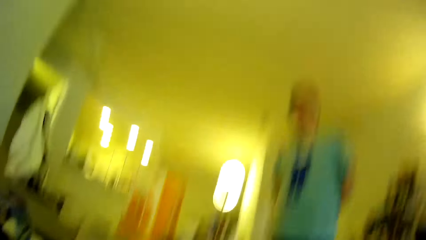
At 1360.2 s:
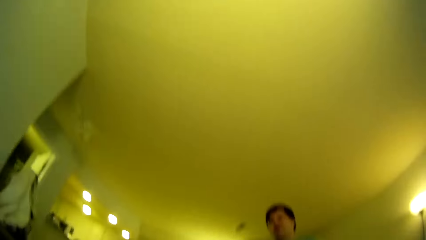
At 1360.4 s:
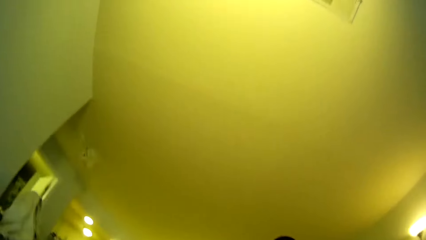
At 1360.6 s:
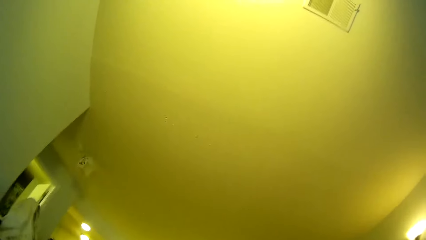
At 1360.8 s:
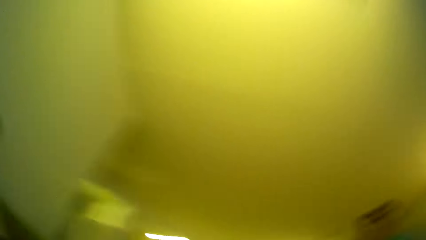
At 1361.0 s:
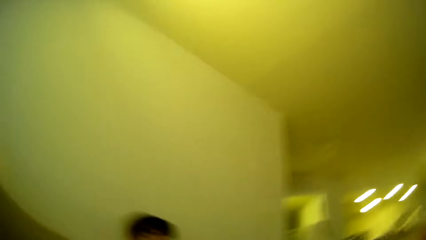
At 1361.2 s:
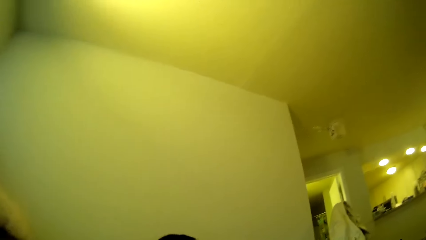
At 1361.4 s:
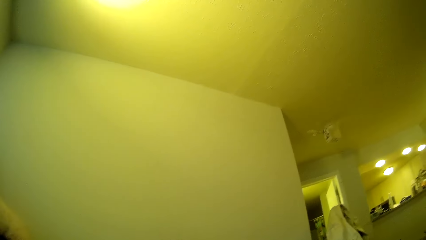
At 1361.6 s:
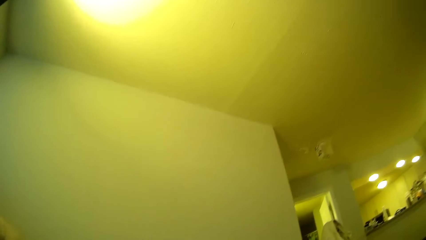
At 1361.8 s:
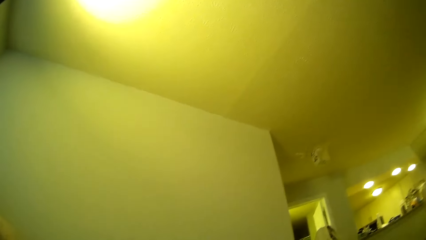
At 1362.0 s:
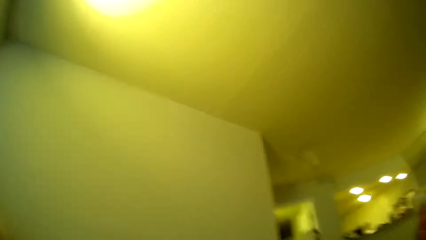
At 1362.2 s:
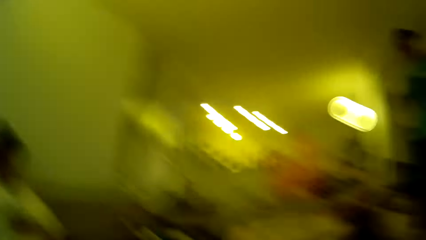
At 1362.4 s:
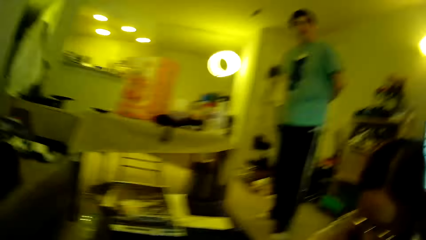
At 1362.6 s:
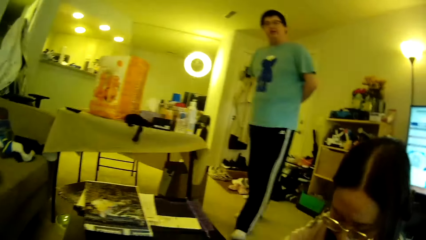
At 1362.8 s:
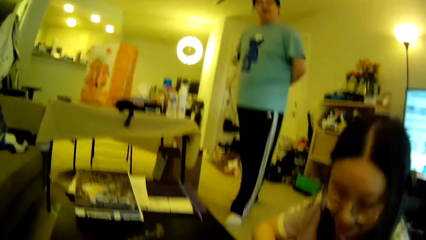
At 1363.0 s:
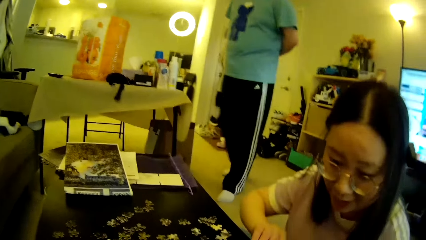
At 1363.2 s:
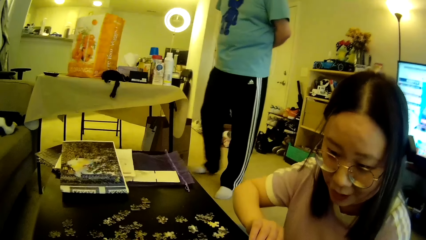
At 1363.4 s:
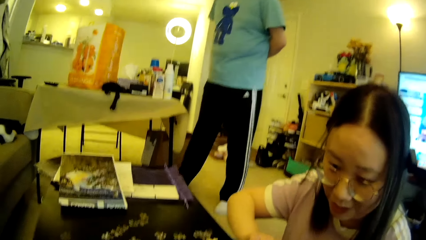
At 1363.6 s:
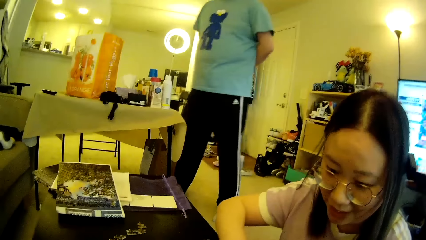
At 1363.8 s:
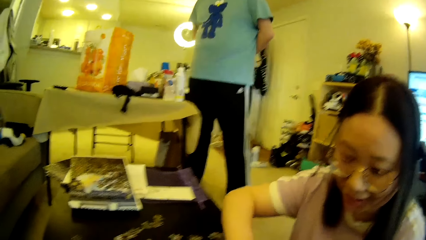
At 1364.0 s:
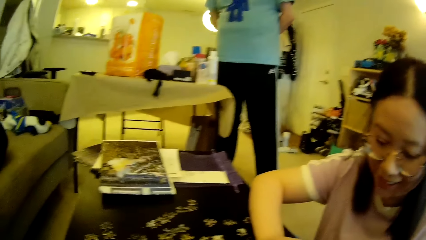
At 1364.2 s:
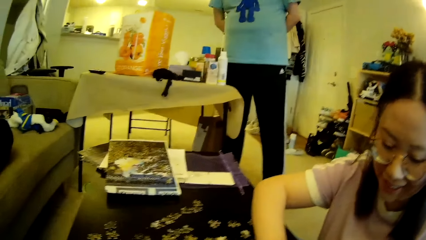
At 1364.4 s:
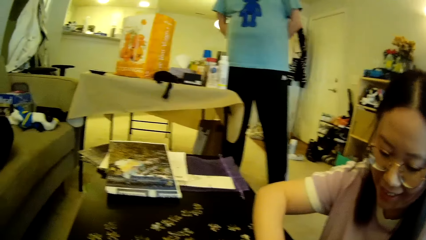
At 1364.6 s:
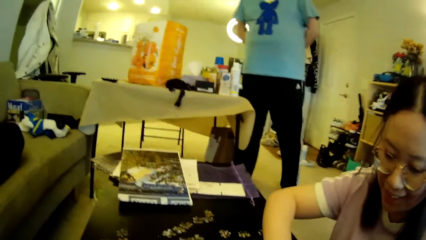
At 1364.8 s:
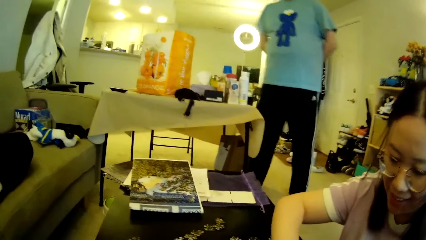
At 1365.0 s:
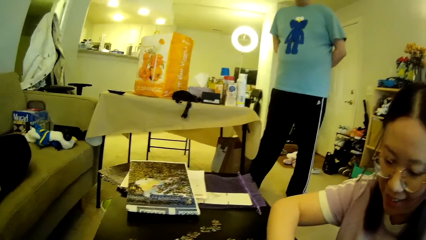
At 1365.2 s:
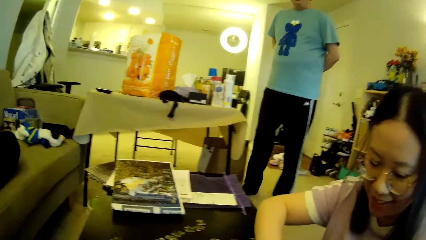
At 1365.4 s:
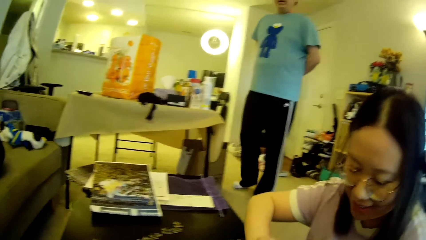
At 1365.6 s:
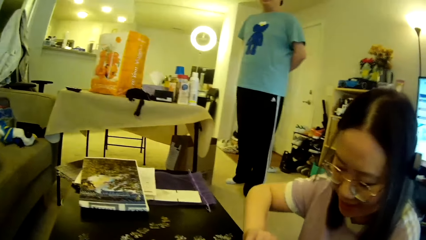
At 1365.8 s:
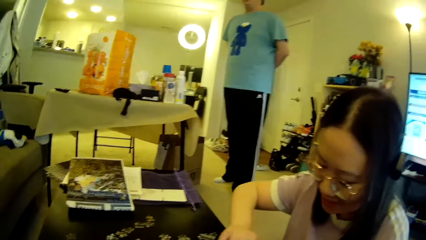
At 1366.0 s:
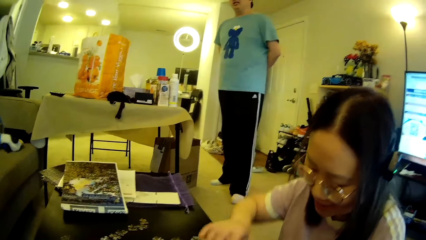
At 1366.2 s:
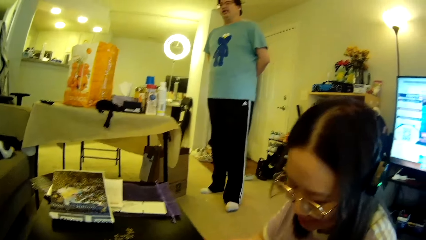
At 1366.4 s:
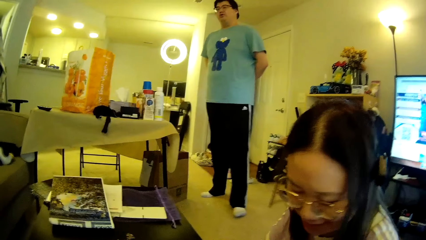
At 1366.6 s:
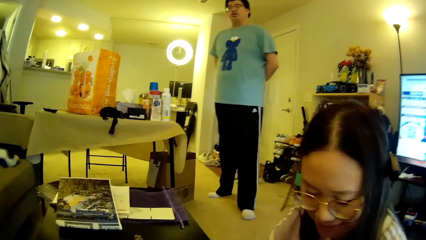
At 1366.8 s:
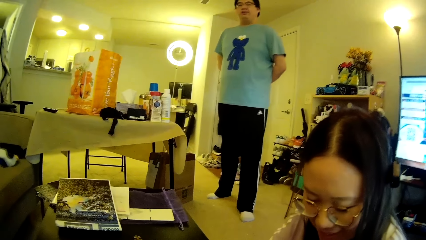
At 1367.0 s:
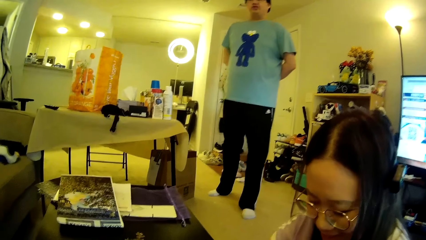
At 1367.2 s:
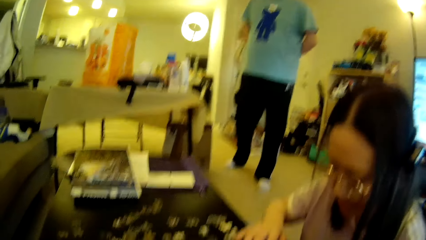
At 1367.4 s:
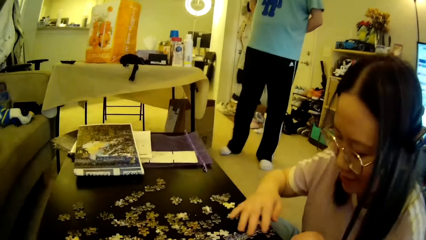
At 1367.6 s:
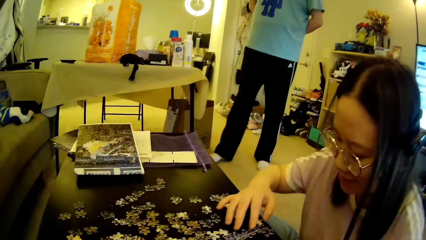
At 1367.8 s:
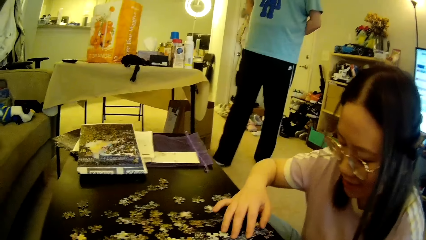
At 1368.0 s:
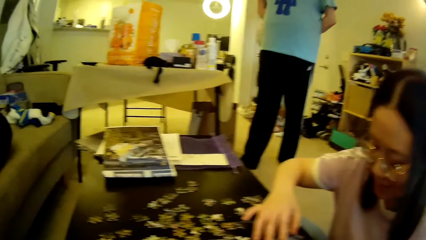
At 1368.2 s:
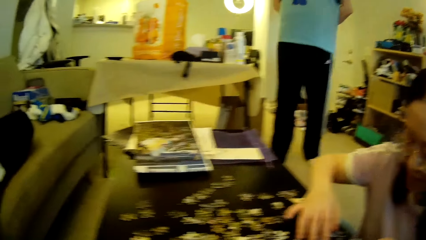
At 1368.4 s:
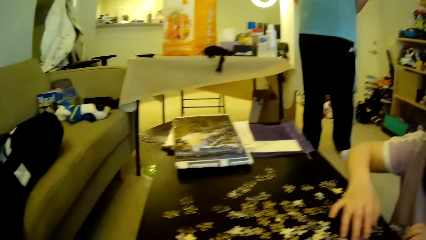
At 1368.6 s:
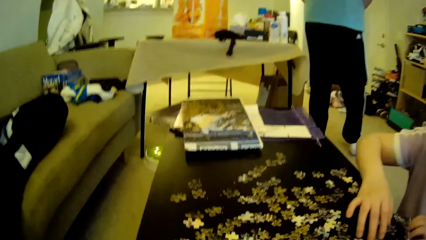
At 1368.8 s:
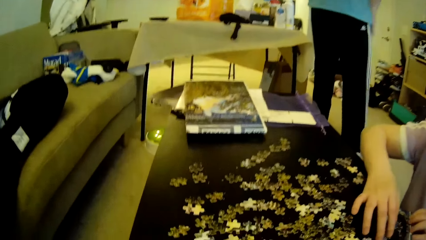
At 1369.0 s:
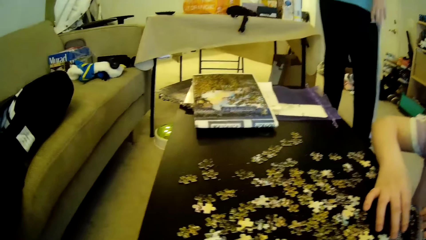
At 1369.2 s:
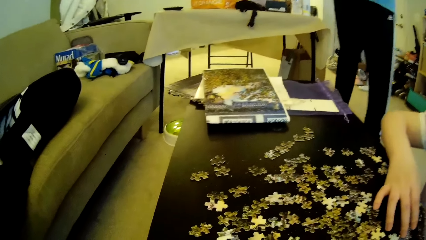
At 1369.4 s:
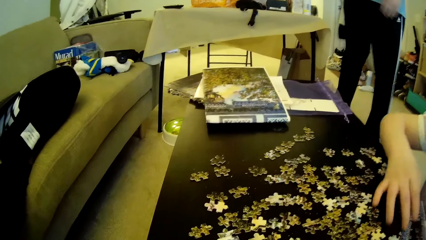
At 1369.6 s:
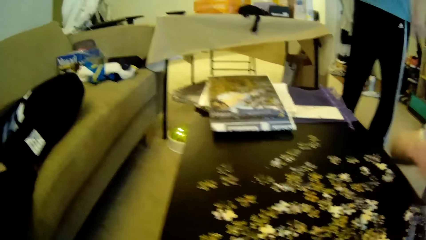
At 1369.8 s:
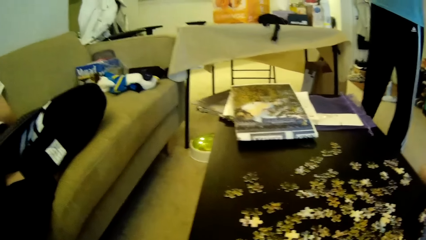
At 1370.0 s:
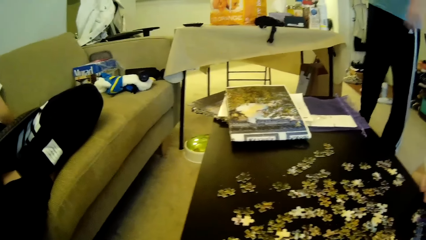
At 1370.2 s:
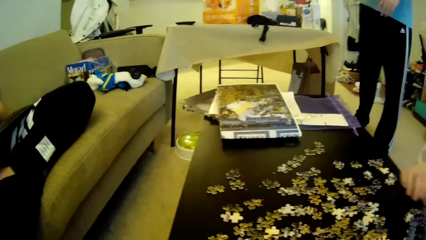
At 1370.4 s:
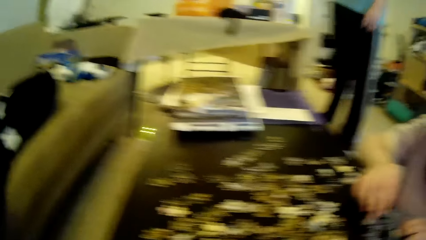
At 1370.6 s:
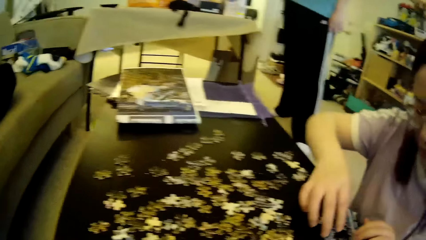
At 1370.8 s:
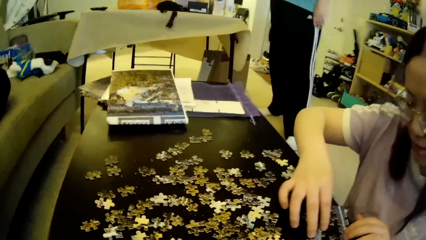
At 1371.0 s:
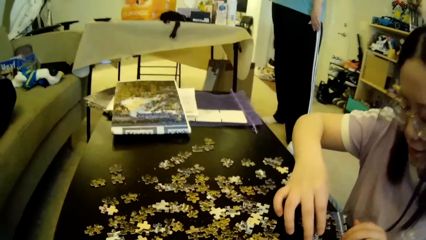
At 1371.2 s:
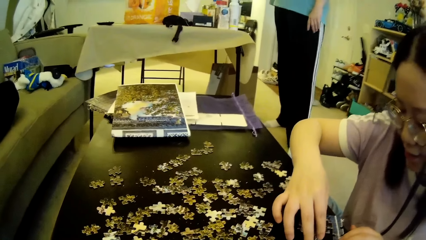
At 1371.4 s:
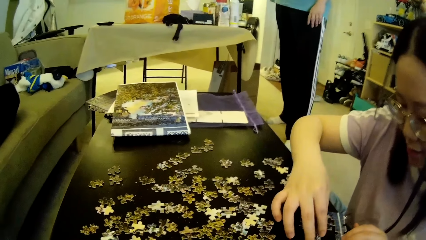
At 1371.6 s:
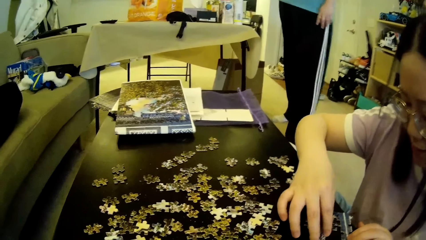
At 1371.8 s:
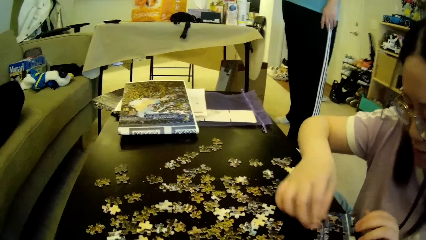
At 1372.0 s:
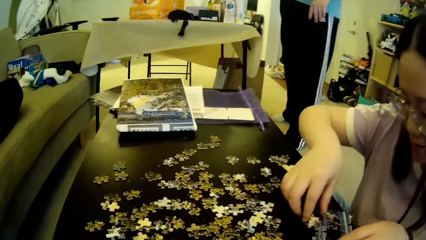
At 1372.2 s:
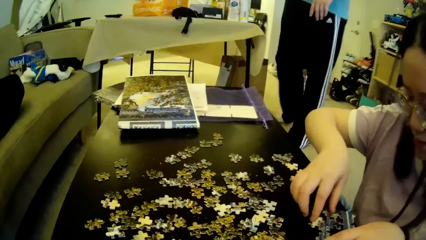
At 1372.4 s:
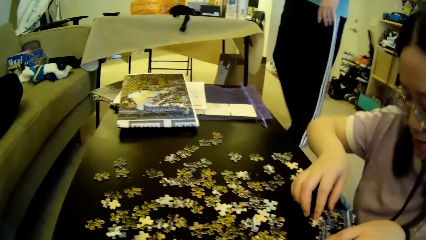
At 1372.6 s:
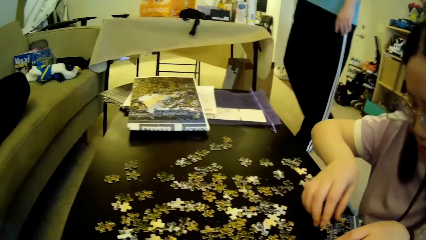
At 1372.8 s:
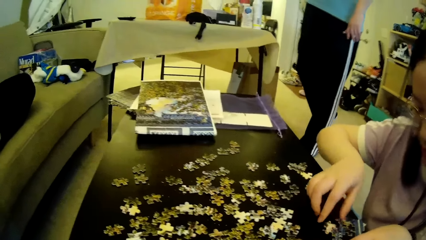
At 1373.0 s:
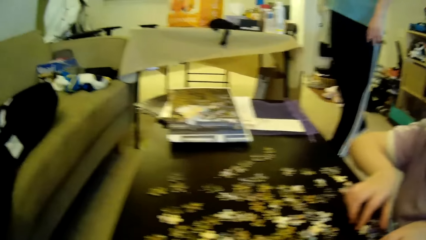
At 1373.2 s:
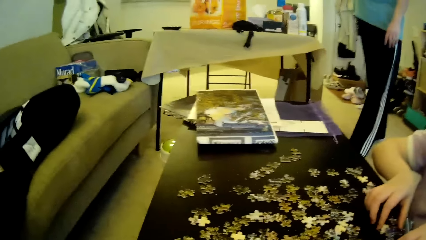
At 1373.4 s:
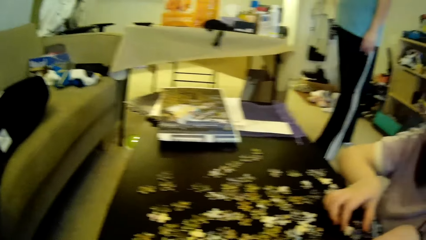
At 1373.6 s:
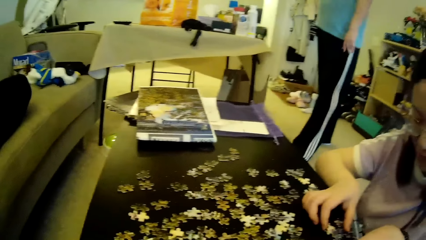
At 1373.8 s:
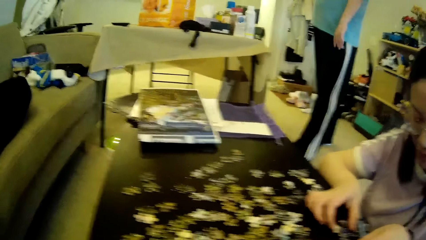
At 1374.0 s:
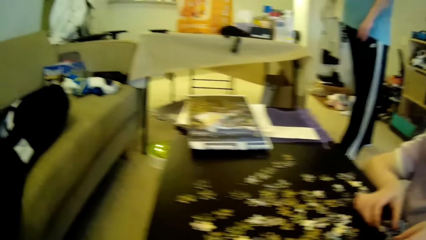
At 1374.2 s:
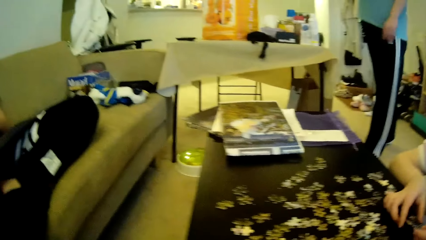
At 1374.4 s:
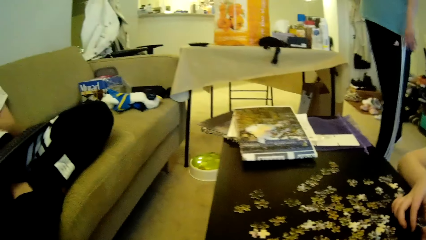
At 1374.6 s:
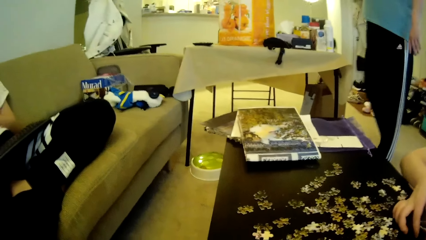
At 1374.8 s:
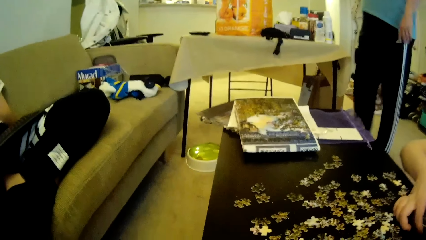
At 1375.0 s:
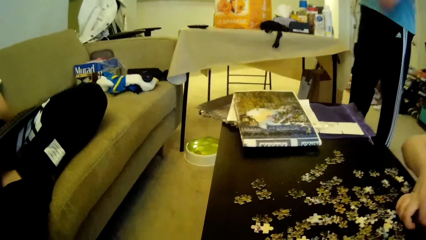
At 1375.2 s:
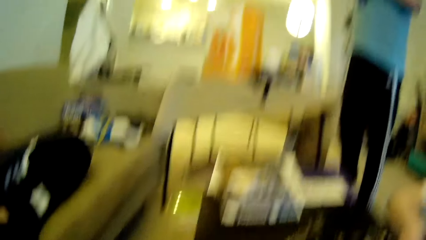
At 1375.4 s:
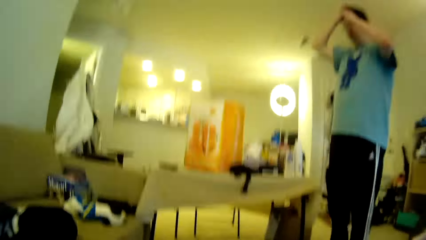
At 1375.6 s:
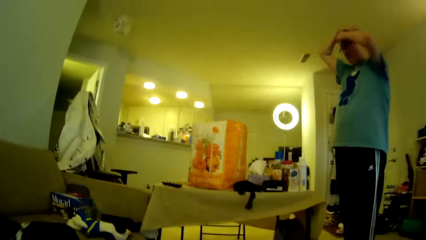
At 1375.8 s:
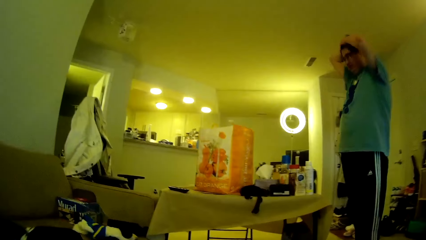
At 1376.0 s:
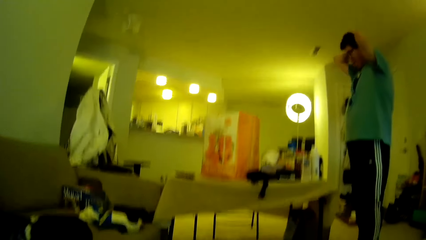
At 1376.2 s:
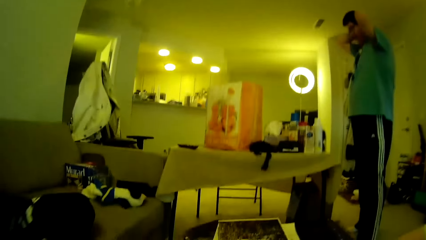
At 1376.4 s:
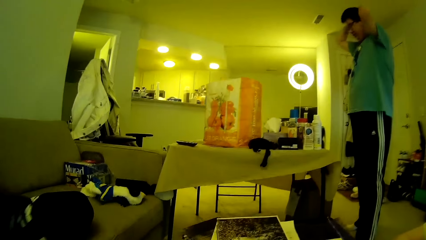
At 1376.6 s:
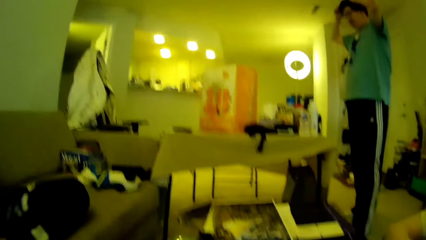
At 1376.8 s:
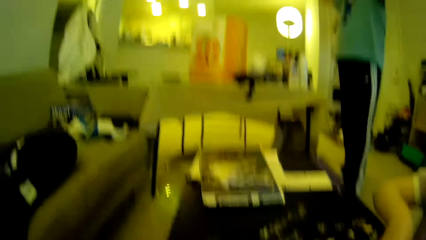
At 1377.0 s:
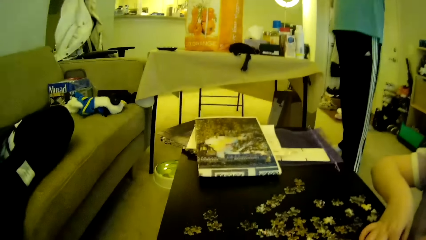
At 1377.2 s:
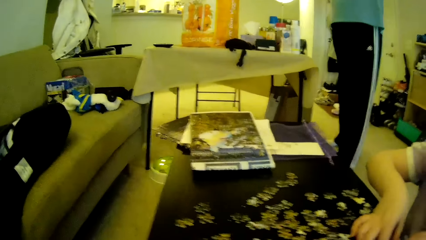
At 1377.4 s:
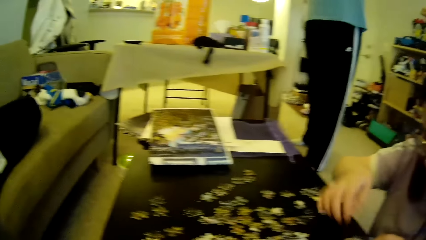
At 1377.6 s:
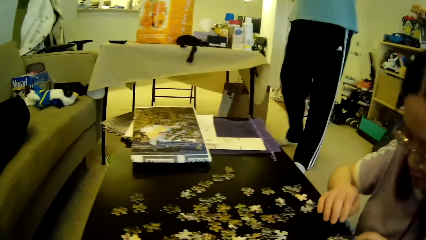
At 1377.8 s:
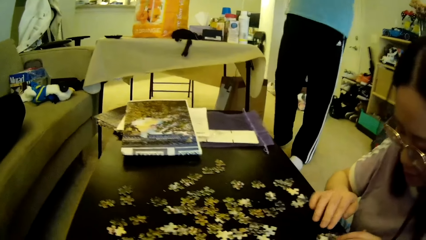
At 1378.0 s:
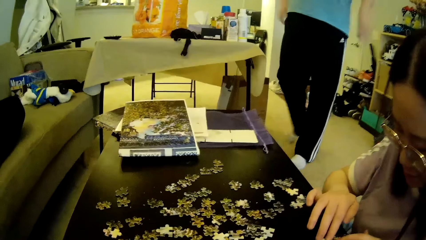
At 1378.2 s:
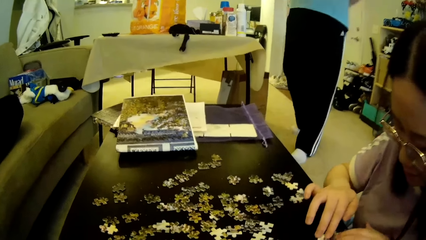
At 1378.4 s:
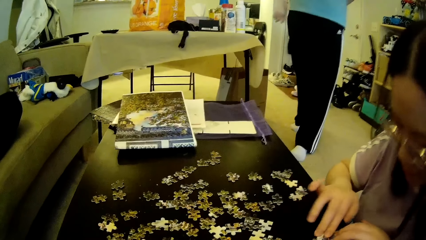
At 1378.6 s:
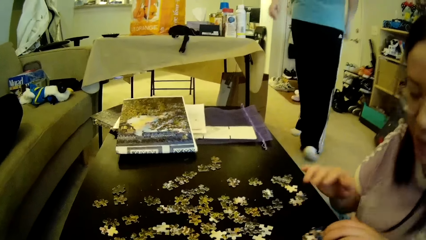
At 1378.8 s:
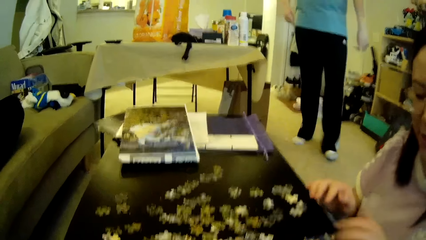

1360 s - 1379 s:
A man steps forward. The camera wearer looks around. A lady moves the model pieces. The man steps forward. Another man appears. The first man moves the legs, touches the hair and adjusts the hair. The first man steps backwards.
